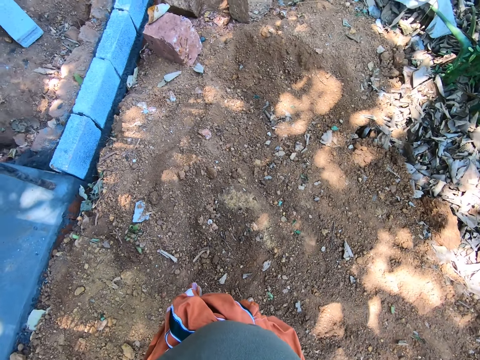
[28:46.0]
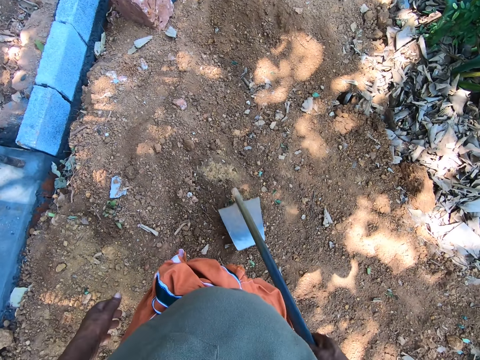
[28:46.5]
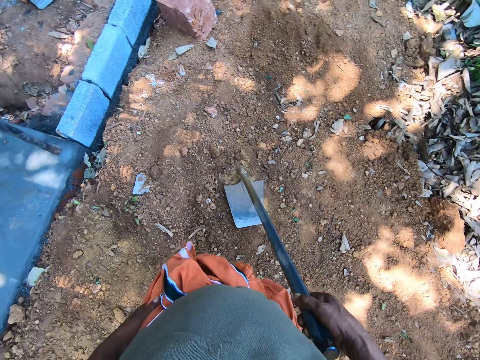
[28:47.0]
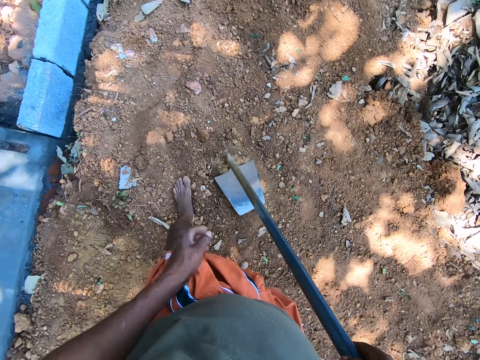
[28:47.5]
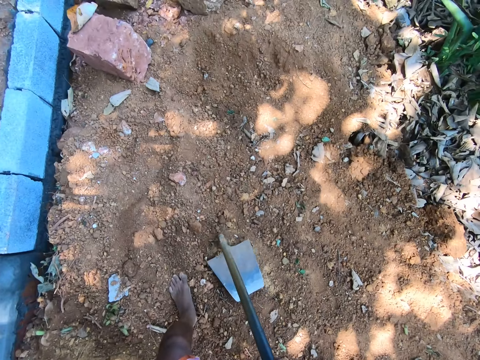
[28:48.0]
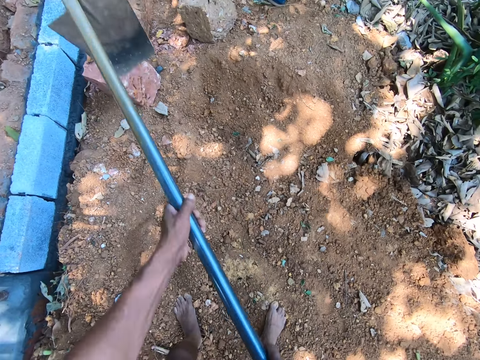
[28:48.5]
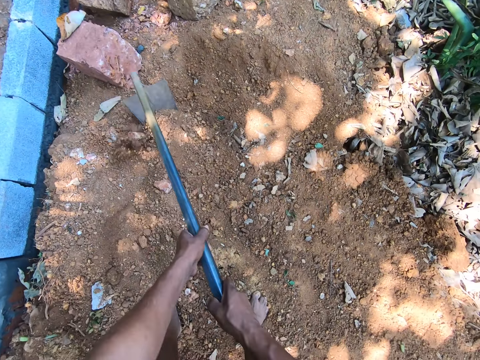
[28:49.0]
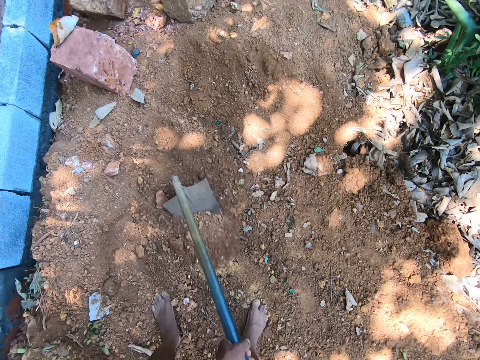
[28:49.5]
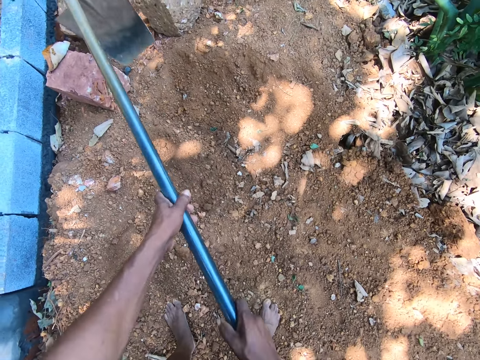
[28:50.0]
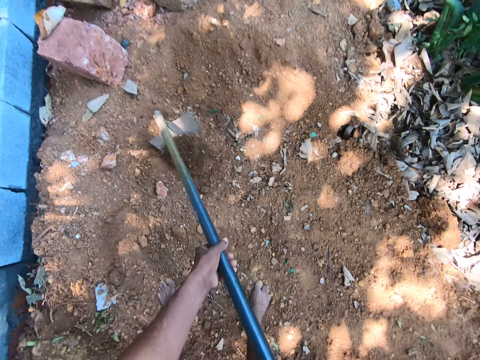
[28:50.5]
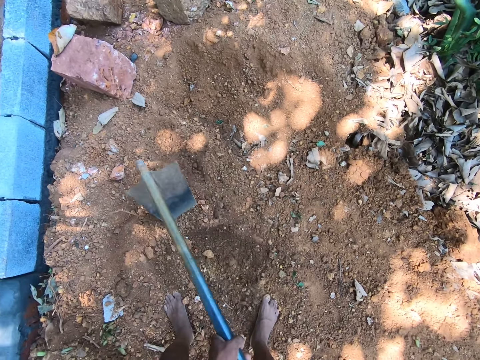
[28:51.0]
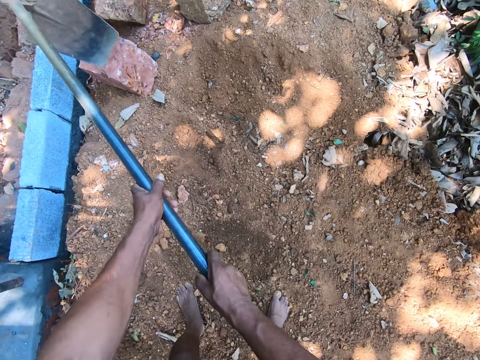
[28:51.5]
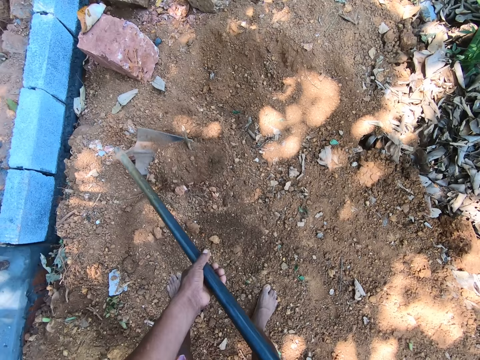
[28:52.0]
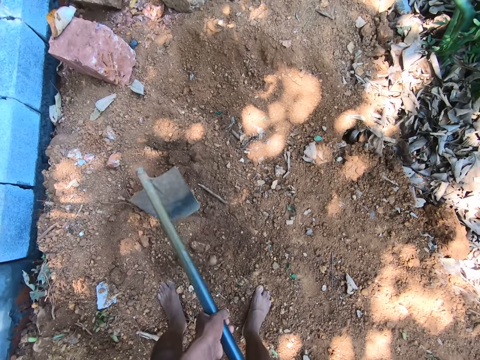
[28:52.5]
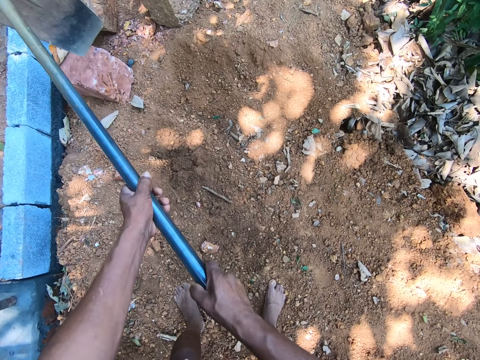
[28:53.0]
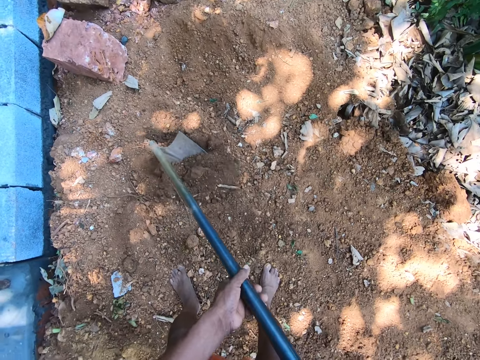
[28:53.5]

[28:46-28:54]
The camera wearer lifts the hoe with his hands. He digs the soil with the hoe. He spreads the soil with the hoe in his hands.

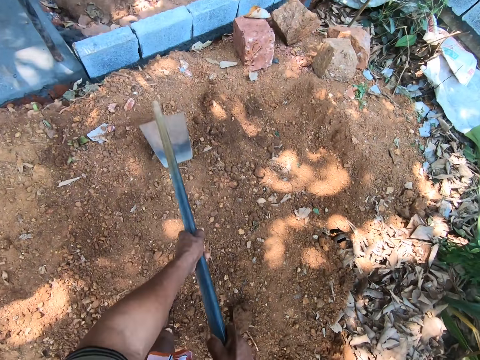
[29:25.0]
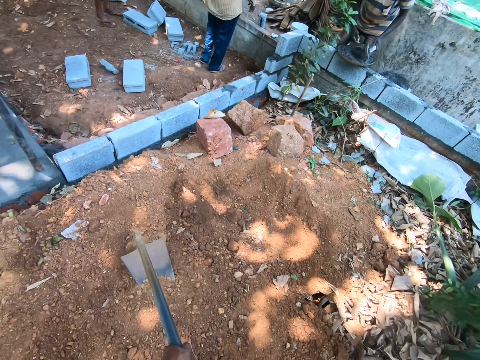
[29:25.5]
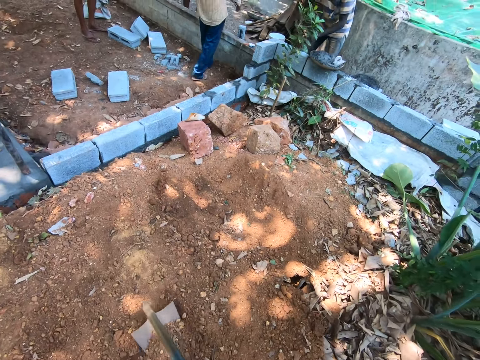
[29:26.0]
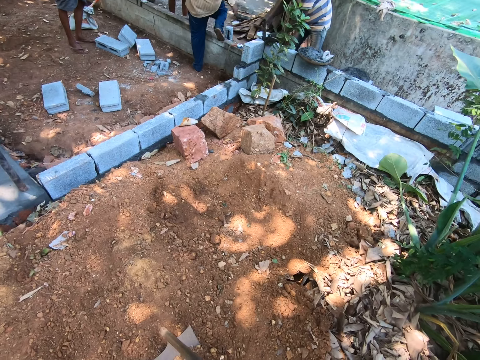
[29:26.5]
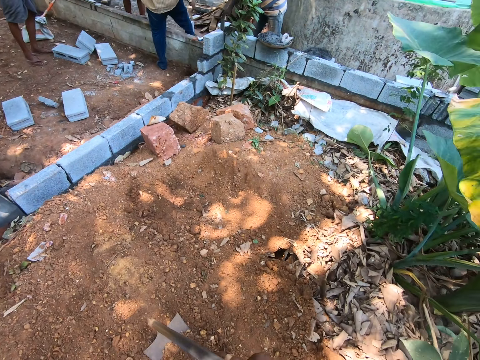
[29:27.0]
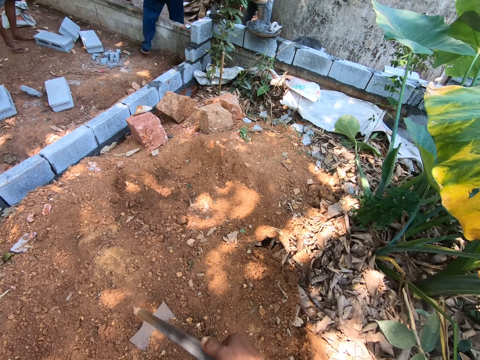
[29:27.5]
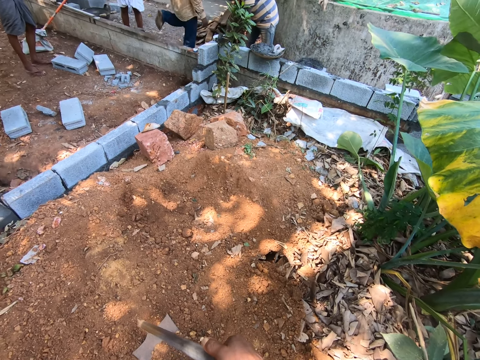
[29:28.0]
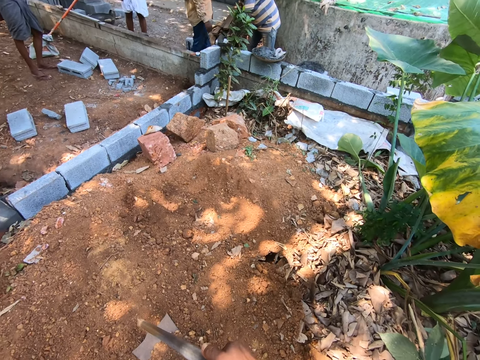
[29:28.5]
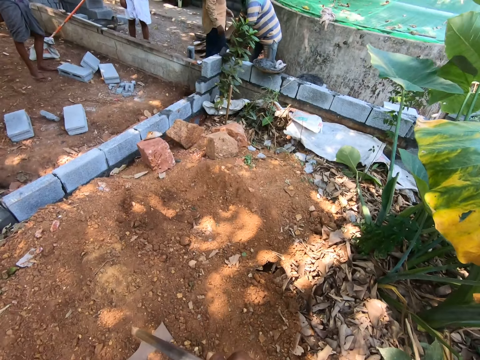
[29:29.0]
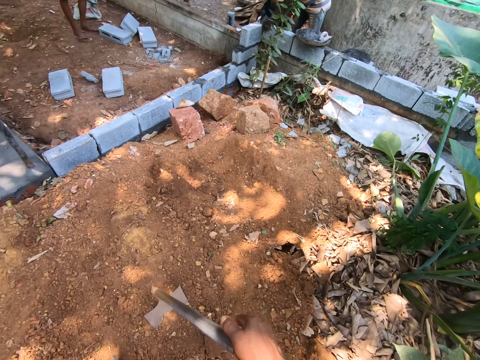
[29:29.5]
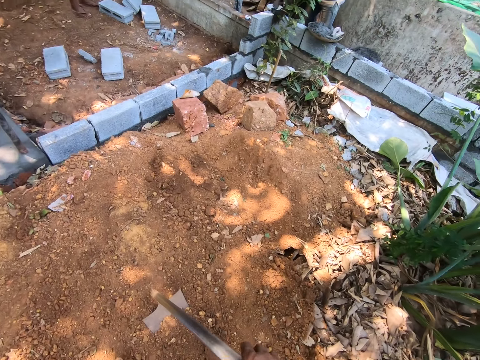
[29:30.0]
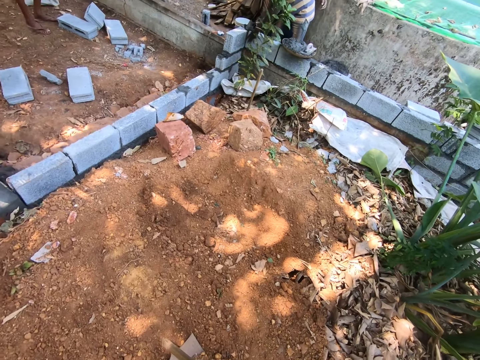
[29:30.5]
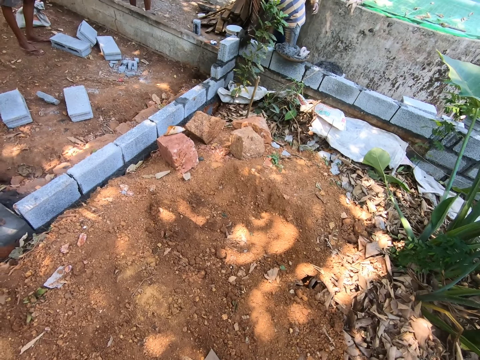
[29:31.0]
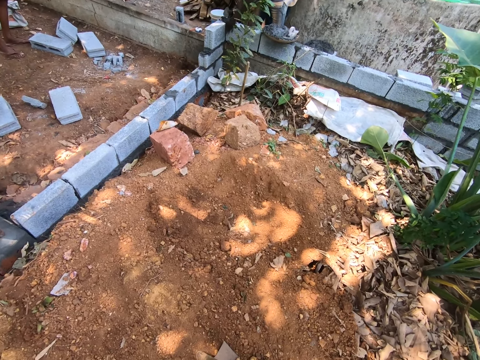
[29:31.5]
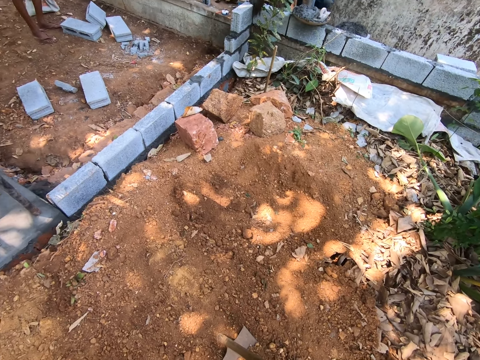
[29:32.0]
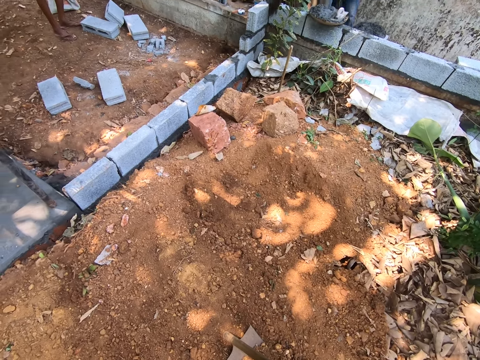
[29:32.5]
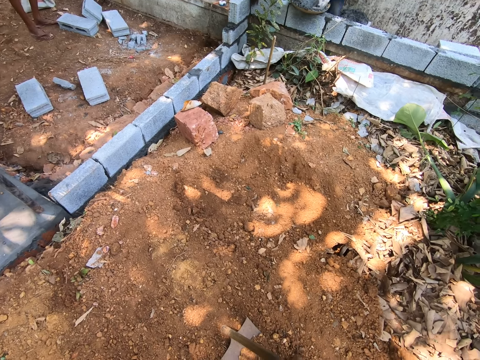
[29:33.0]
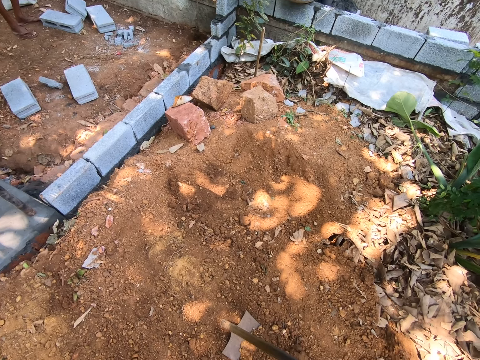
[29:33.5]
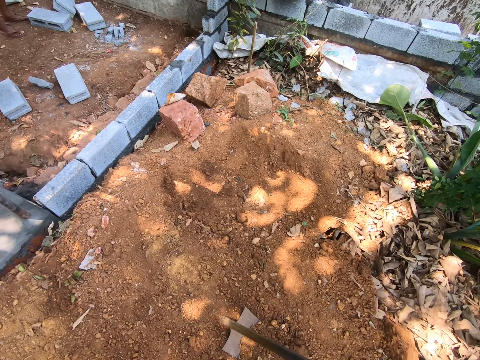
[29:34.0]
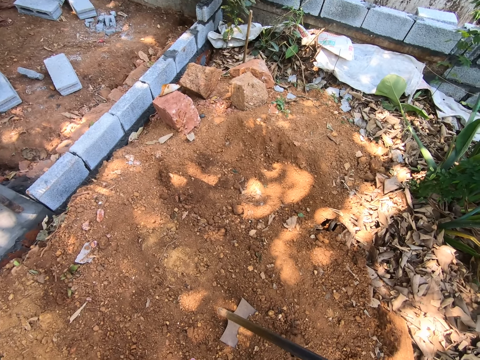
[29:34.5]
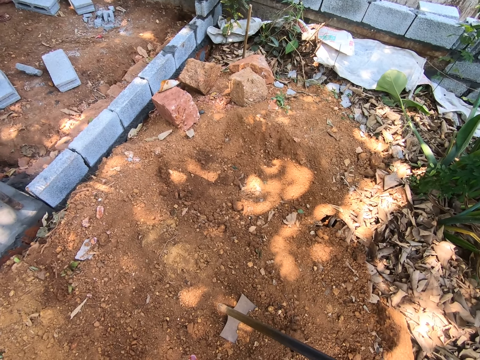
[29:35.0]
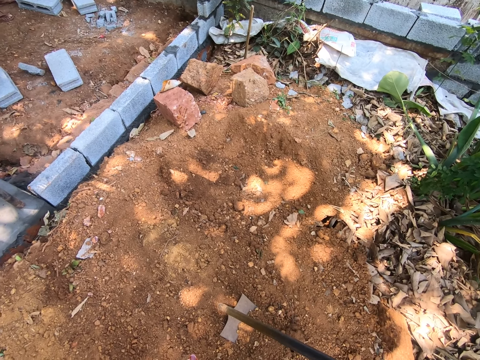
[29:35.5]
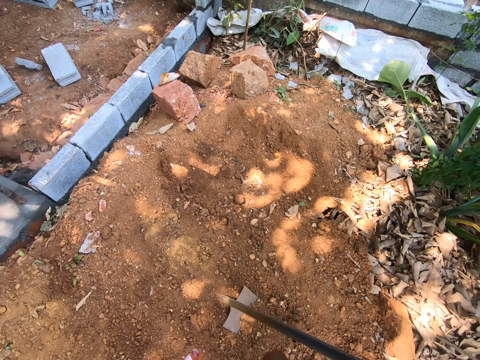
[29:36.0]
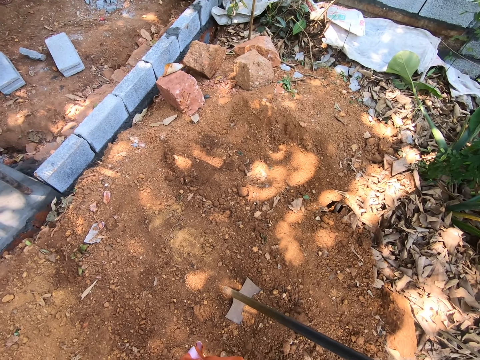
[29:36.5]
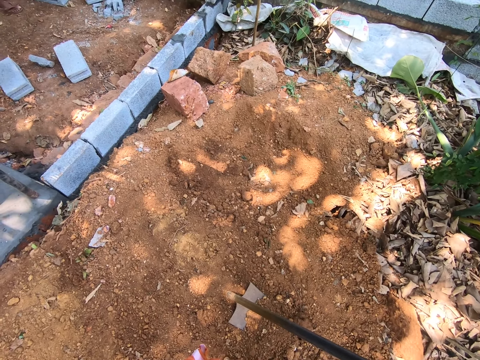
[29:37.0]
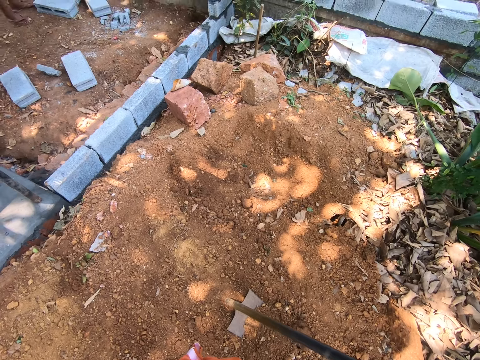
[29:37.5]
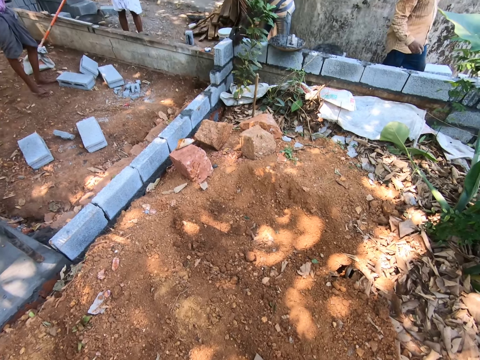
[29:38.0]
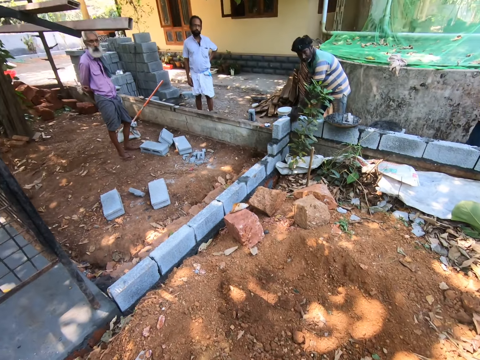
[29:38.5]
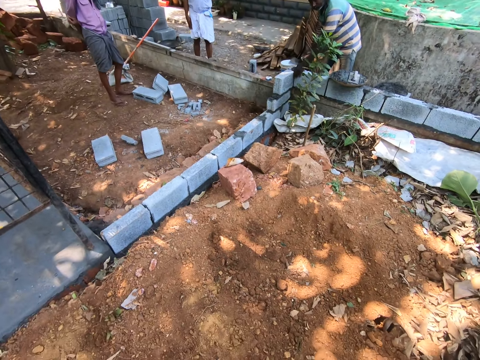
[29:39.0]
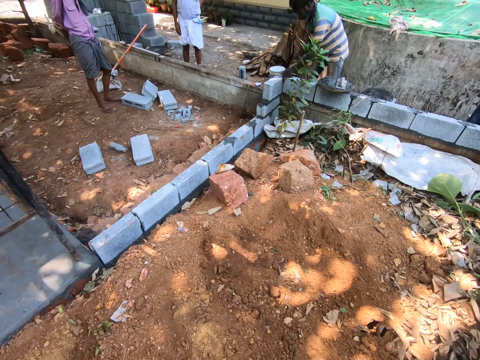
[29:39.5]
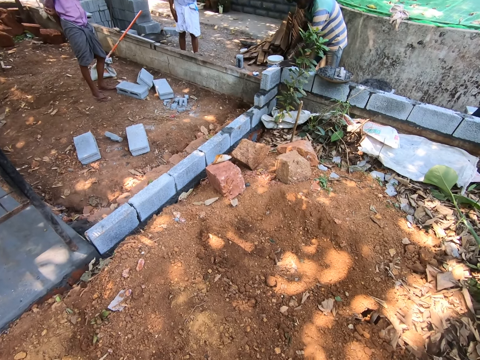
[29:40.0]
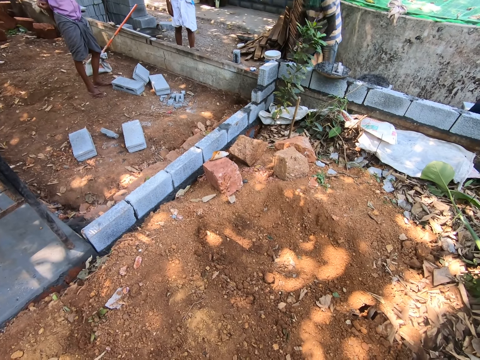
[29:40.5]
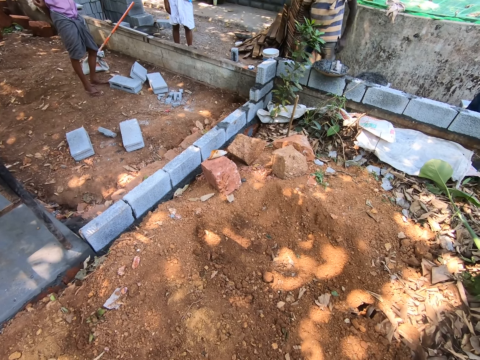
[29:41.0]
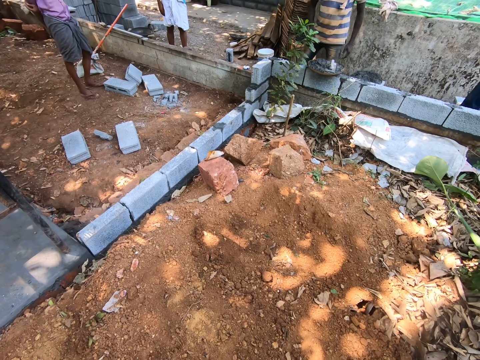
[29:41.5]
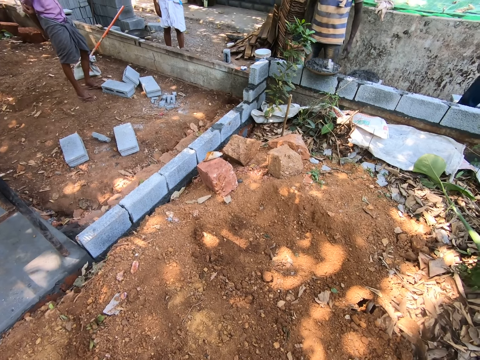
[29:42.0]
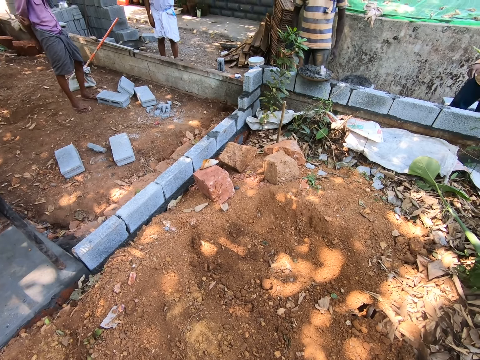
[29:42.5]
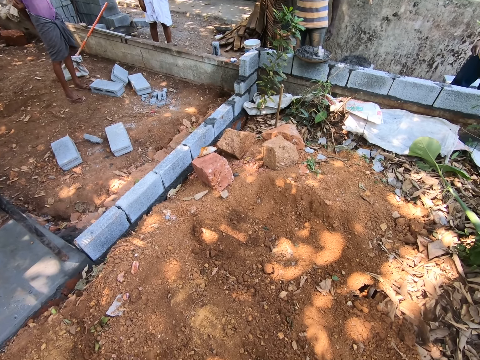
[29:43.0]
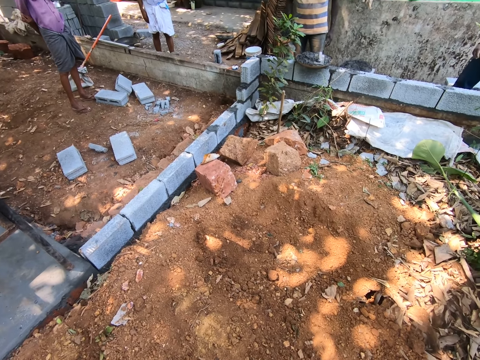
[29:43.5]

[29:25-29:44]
The camera wearer holds the hoe with his right hand. He looks around. He interacts with a man, another man and a third man. The third man mixes cement with the trowel in the cement pan. The camera wearer pours the cement mix into the cement pan with the trowel in his right hand.
